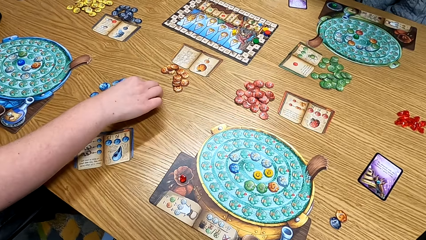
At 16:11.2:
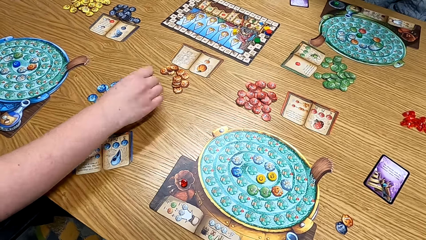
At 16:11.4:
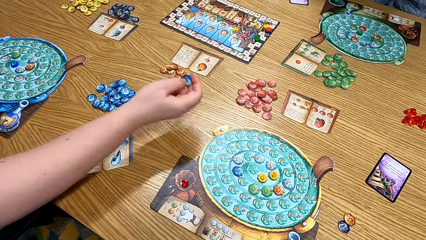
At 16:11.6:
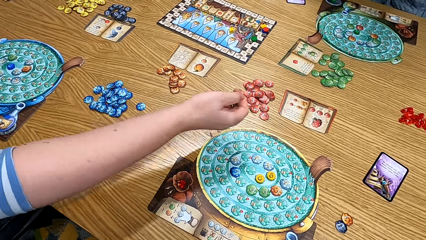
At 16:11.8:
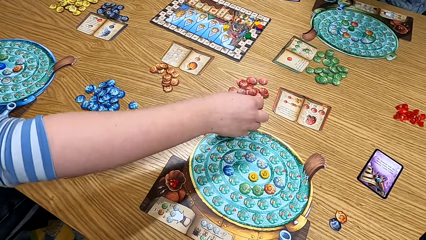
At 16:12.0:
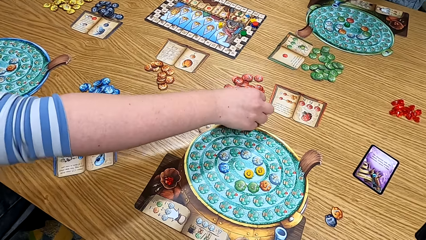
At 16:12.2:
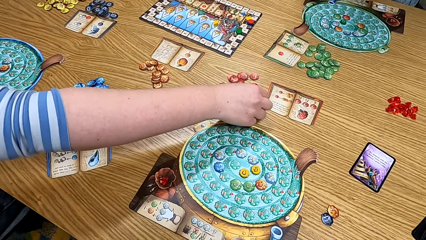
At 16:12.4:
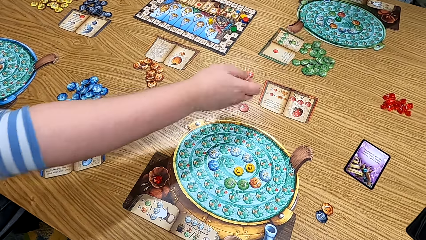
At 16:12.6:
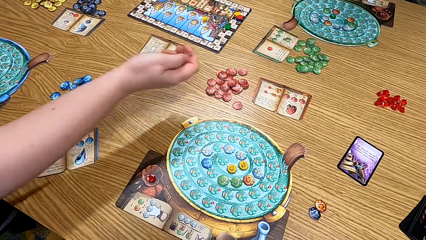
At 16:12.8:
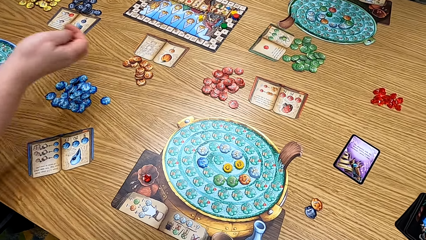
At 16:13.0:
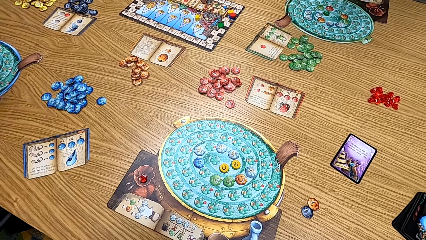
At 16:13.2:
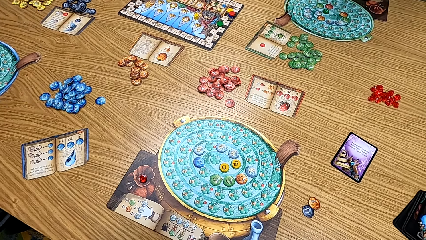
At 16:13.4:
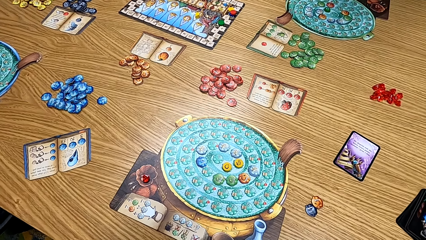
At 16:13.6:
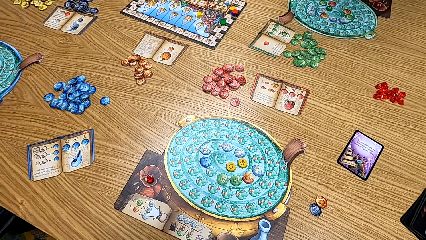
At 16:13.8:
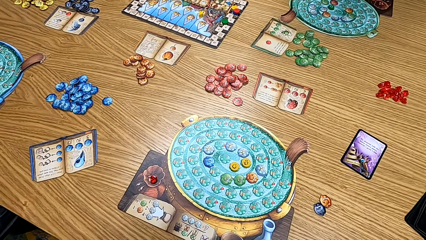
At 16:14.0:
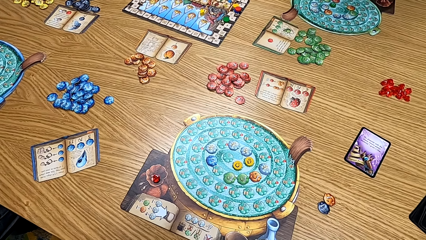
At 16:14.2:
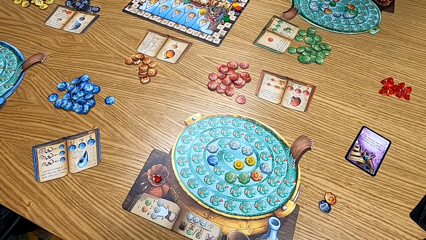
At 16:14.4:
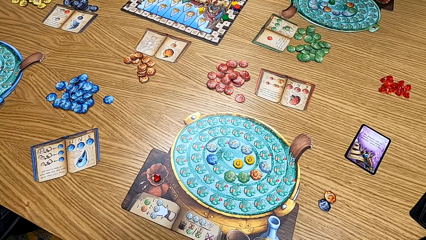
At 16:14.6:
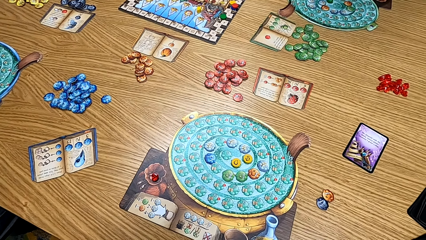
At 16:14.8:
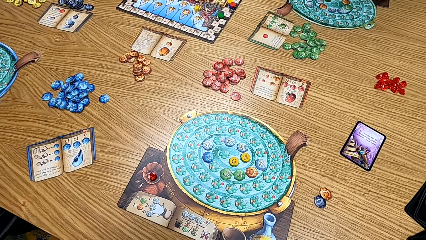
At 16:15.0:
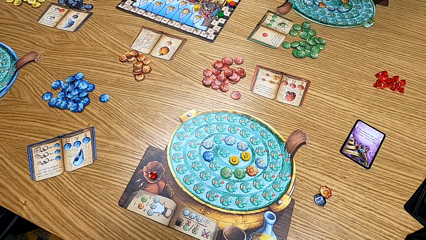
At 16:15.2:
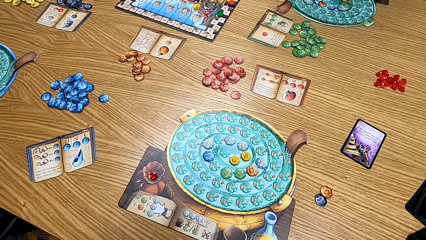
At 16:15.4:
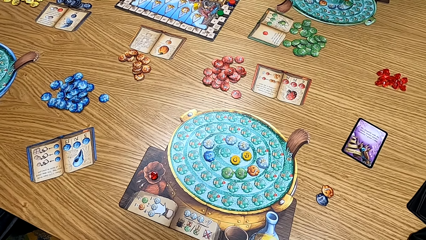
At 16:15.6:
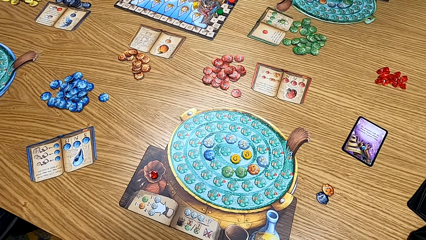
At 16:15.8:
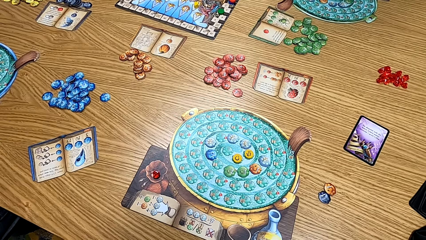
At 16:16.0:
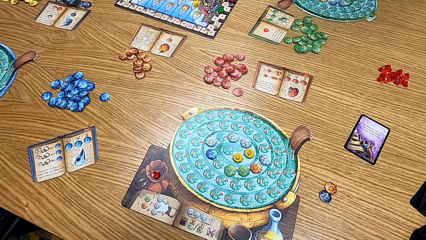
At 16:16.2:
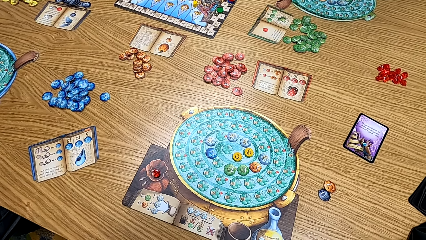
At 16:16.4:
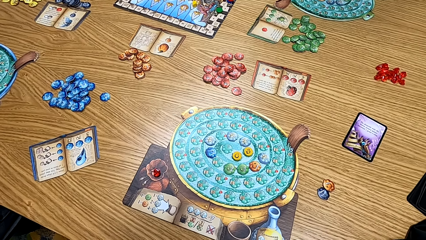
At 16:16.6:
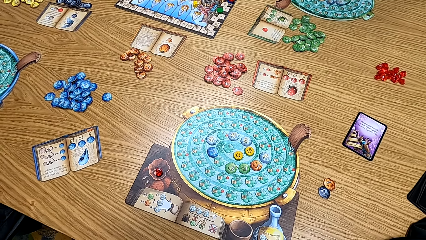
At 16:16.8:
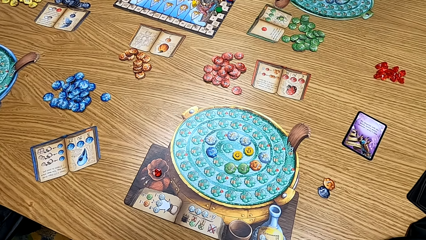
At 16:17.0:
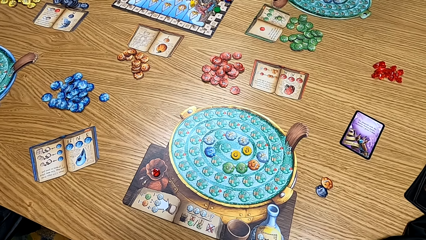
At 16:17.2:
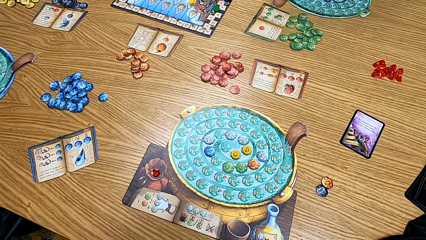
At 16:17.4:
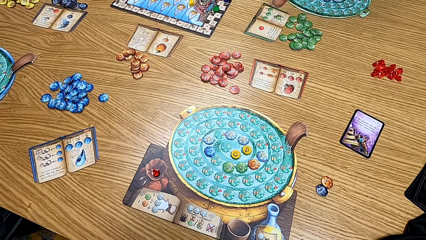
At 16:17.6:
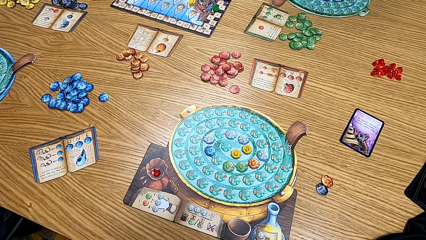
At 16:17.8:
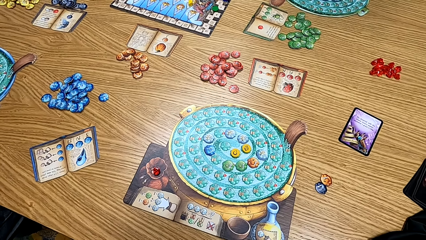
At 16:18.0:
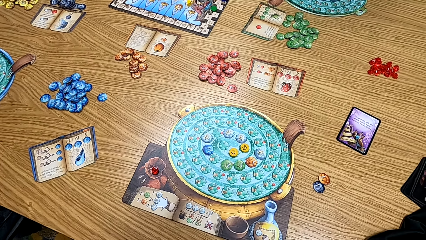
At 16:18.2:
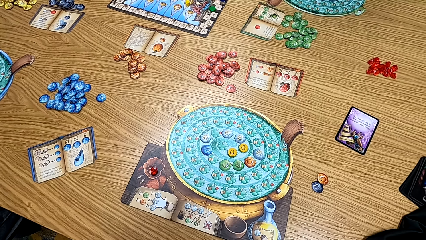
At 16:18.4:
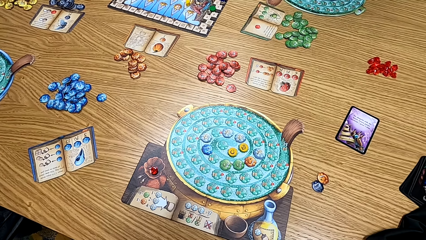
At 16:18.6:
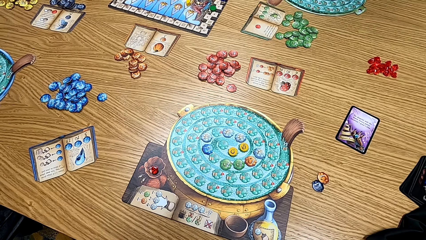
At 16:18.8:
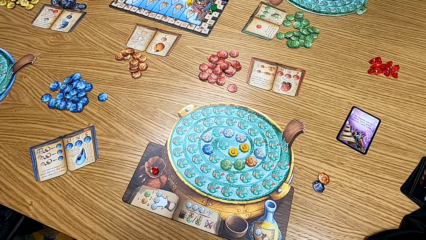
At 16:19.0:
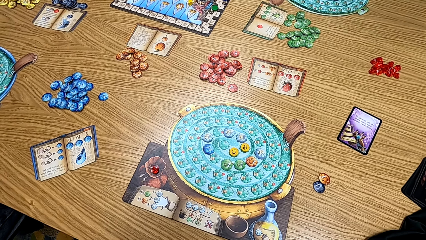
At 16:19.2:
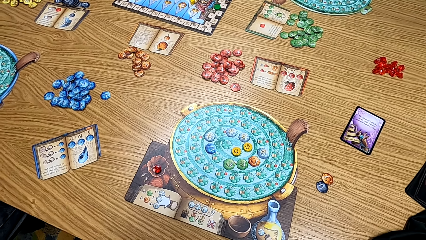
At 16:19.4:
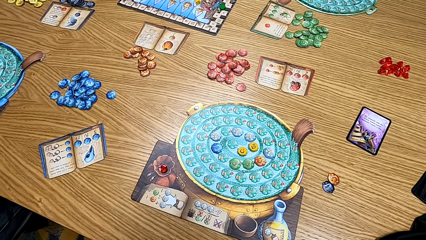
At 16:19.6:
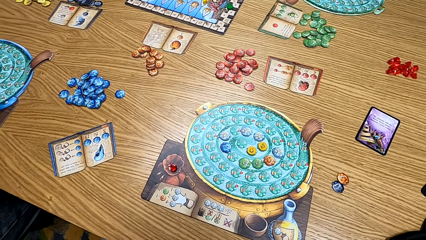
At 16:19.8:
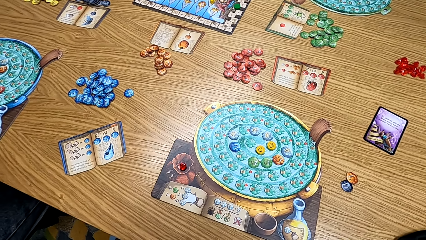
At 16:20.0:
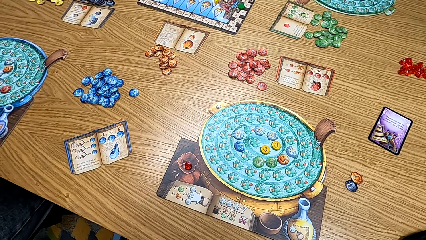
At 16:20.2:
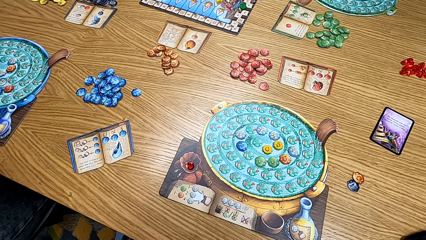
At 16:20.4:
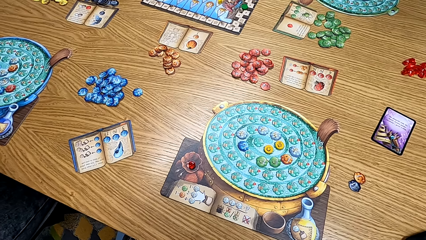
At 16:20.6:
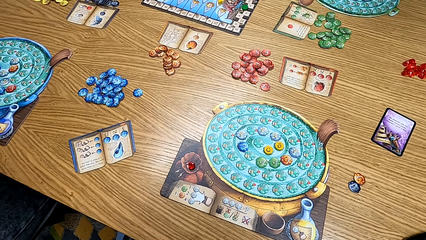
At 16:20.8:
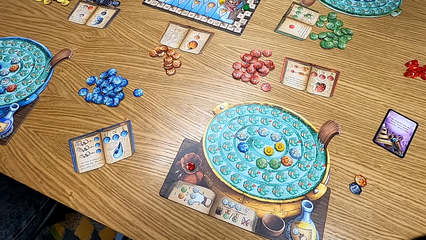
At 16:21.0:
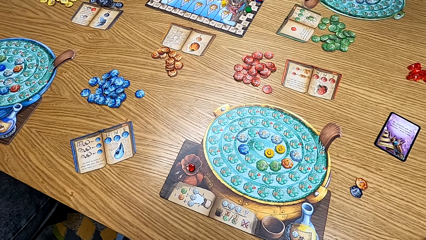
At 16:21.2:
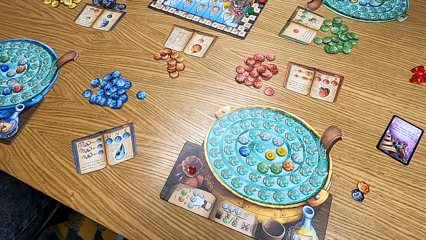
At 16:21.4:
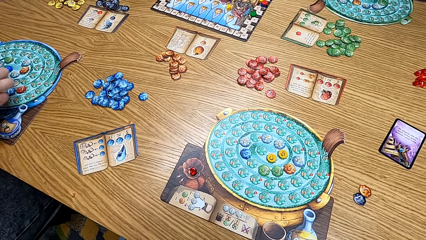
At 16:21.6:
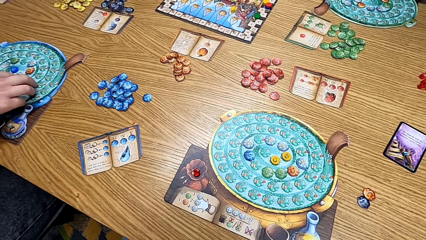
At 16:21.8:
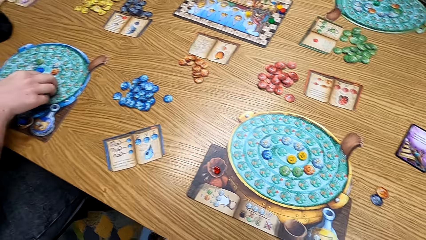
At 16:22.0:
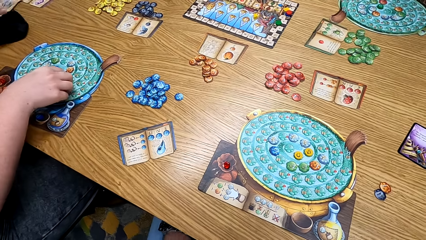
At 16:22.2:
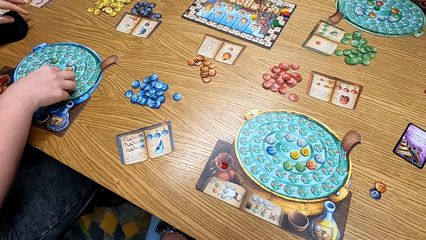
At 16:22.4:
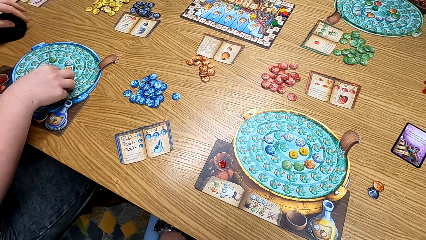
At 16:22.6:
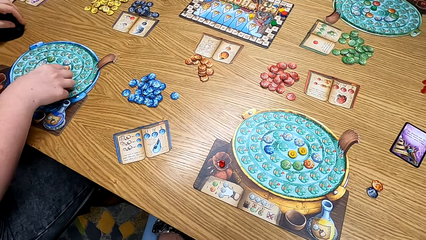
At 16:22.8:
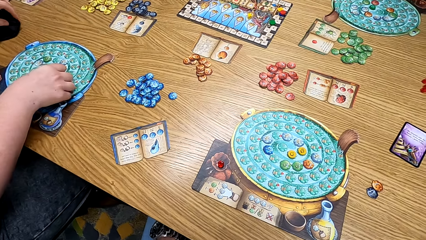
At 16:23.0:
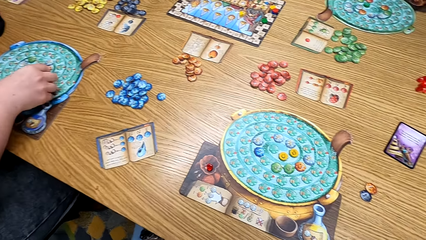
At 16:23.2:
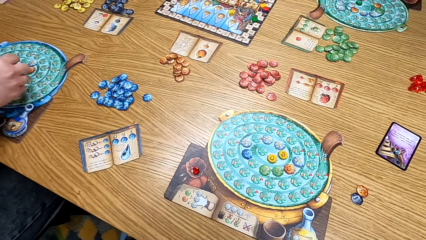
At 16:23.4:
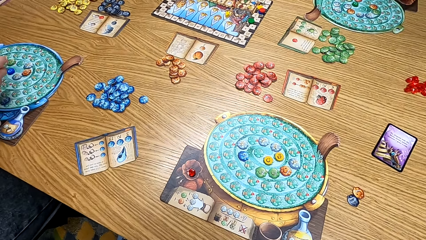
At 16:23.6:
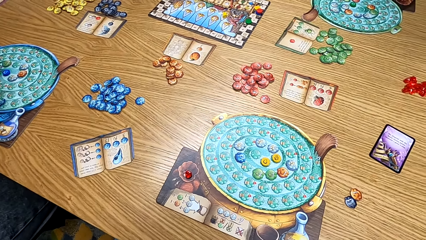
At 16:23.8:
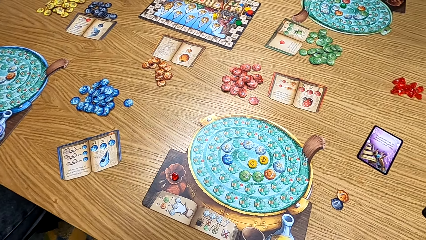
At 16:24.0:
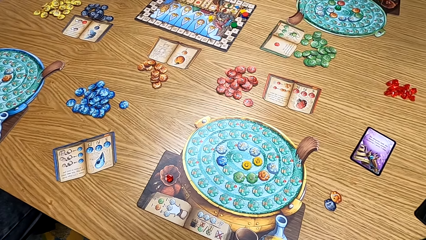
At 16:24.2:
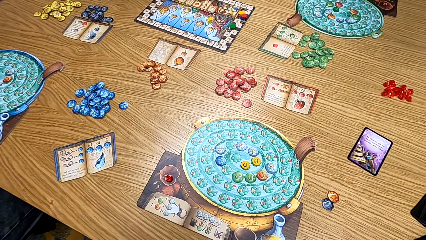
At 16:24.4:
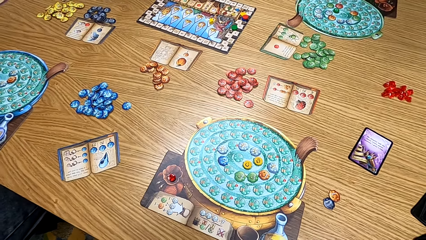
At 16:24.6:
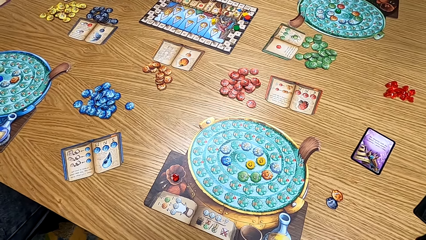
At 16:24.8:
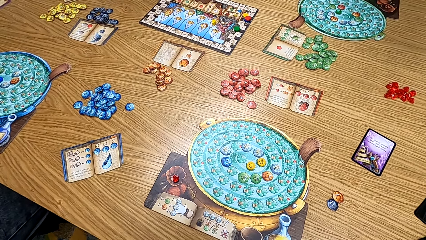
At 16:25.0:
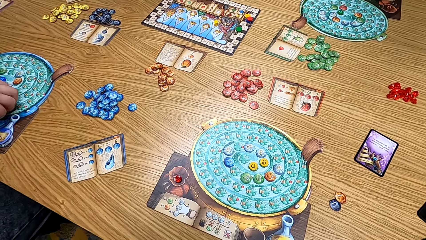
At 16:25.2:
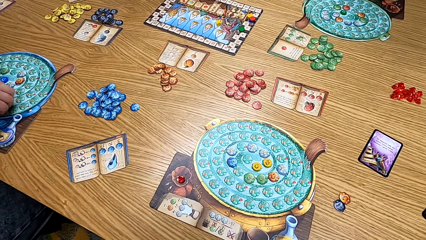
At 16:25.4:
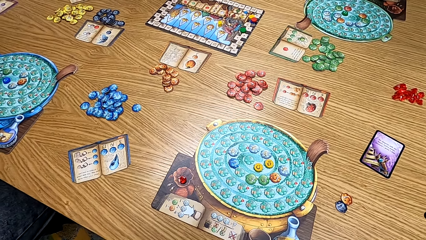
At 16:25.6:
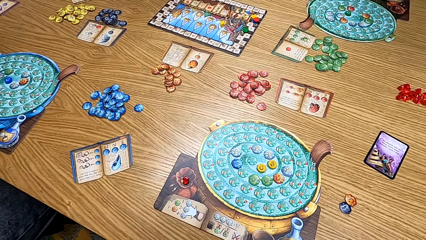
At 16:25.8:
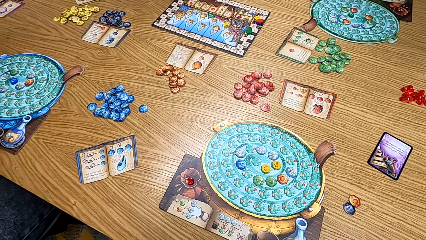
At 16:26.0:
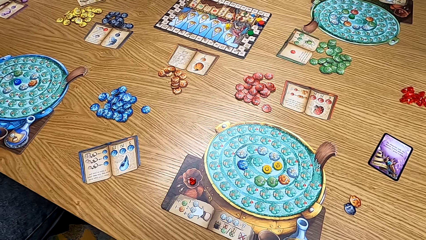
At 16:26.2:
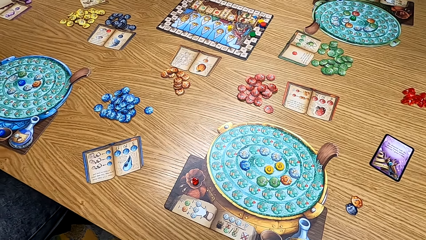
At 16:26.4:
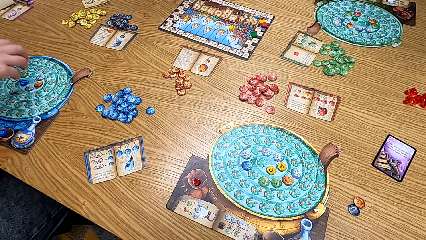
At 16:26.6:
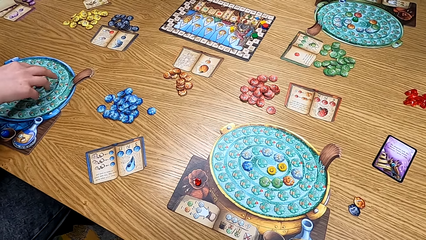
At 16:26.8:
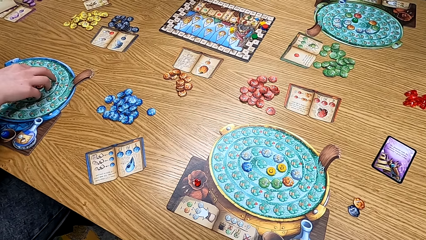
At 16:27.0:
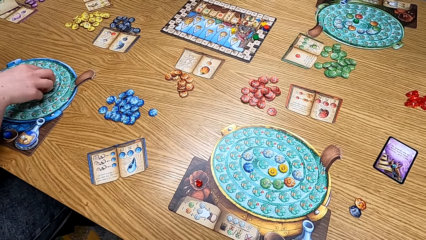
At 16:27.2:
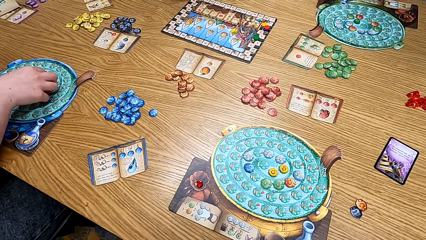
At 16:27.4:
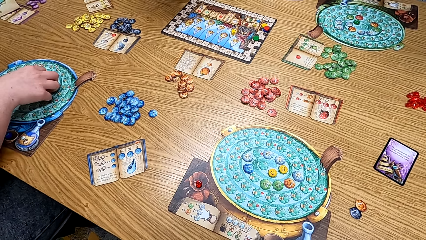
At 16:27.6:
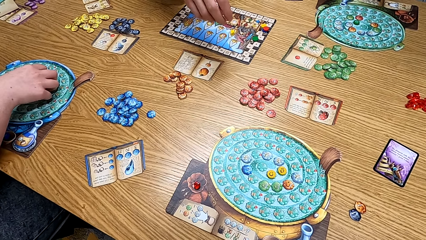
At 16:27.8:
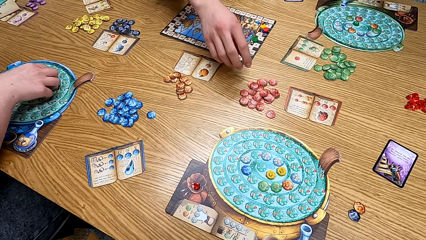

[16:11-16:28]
The lady plays the game and picks up the token from the table. The camera wearer plays the game. The lady plays the board game. The camera wearer looks at the table.
